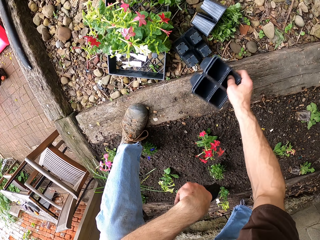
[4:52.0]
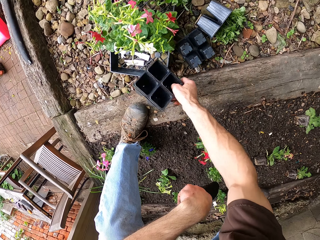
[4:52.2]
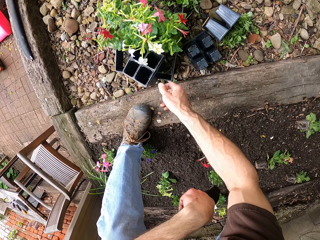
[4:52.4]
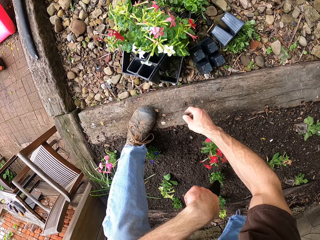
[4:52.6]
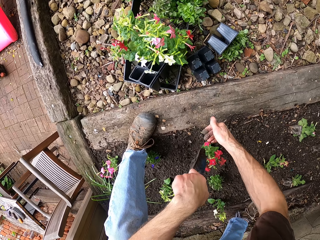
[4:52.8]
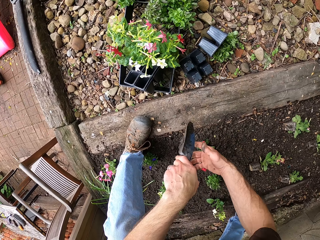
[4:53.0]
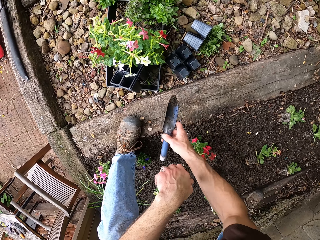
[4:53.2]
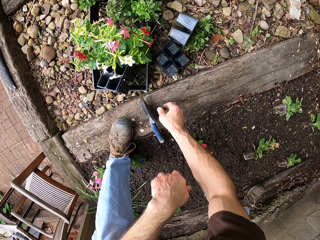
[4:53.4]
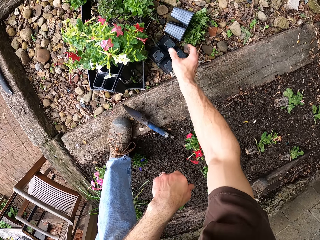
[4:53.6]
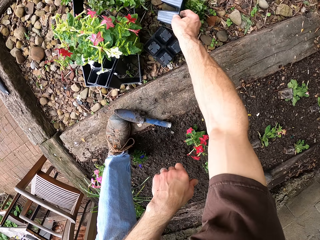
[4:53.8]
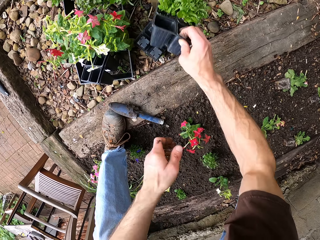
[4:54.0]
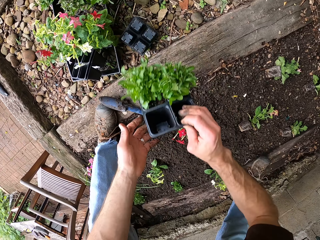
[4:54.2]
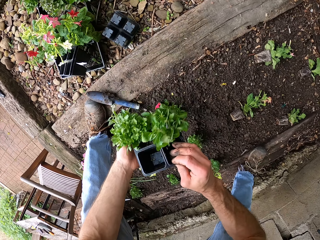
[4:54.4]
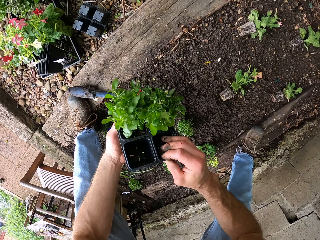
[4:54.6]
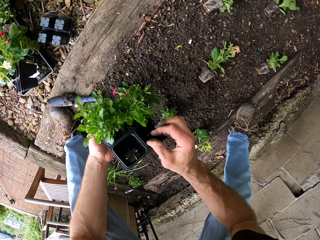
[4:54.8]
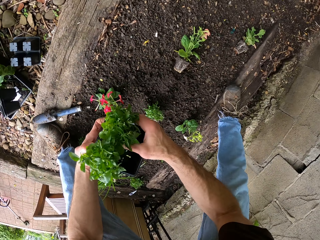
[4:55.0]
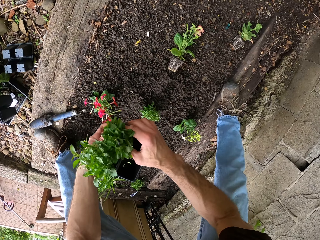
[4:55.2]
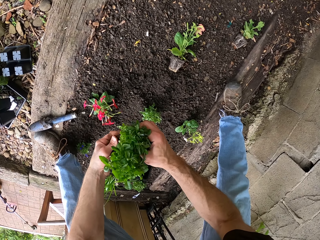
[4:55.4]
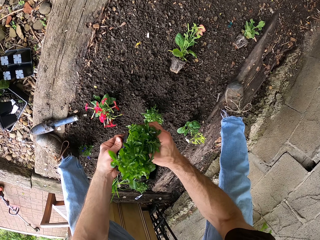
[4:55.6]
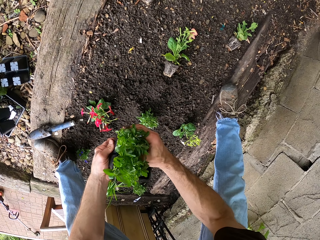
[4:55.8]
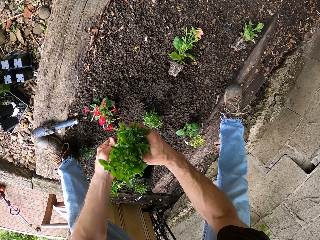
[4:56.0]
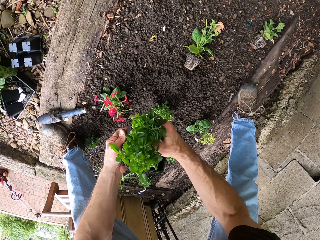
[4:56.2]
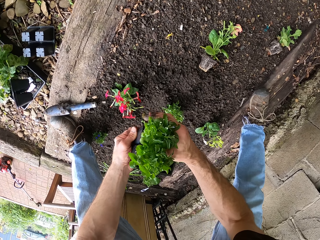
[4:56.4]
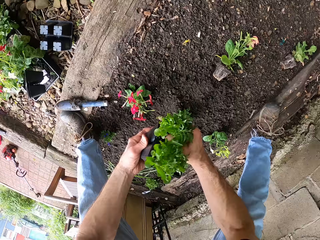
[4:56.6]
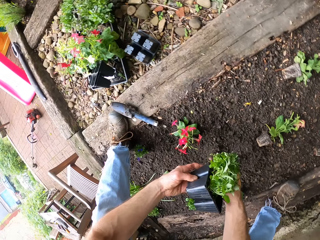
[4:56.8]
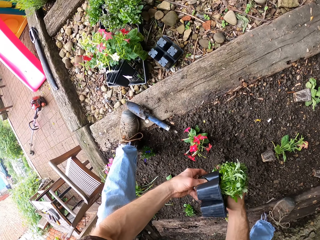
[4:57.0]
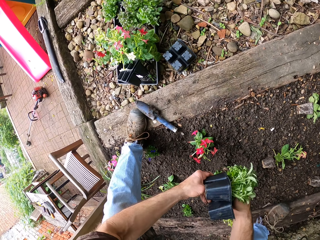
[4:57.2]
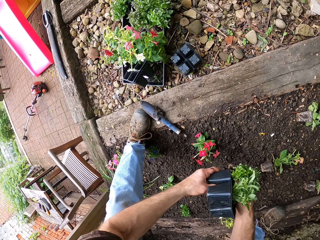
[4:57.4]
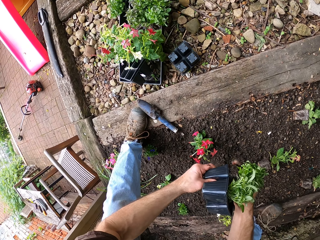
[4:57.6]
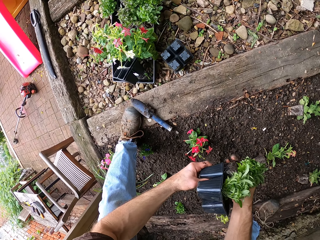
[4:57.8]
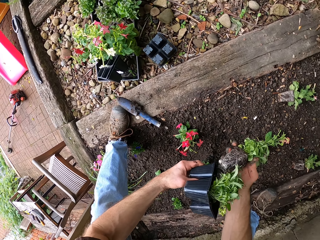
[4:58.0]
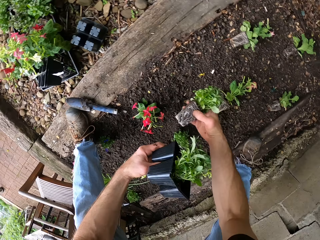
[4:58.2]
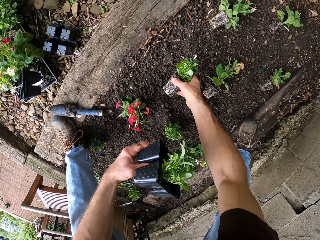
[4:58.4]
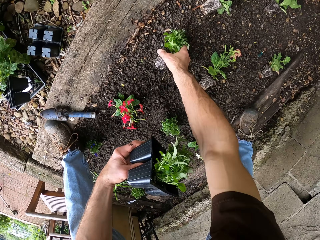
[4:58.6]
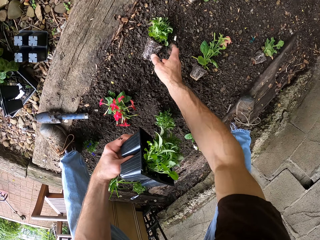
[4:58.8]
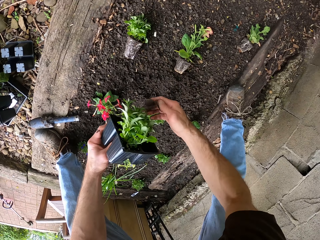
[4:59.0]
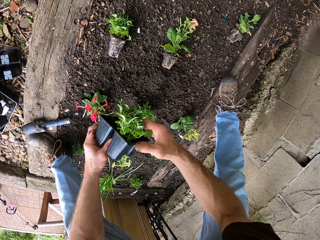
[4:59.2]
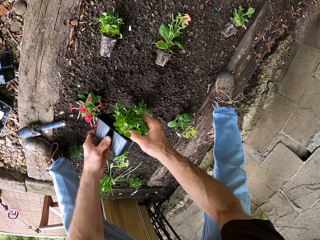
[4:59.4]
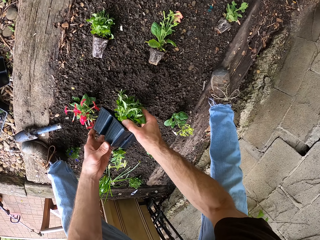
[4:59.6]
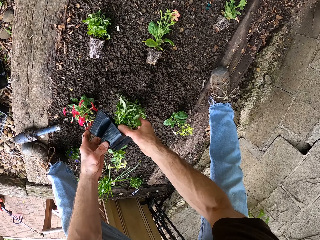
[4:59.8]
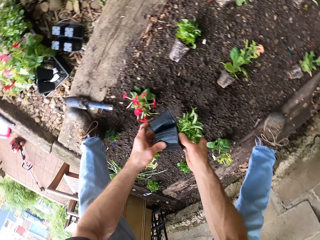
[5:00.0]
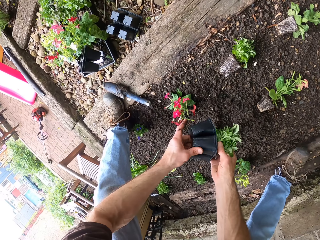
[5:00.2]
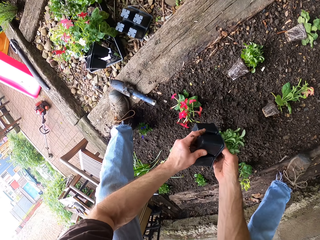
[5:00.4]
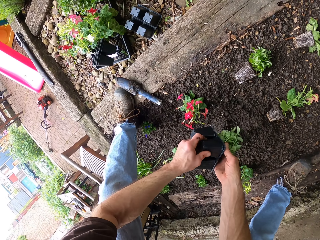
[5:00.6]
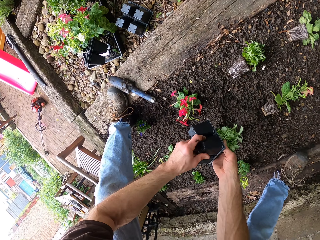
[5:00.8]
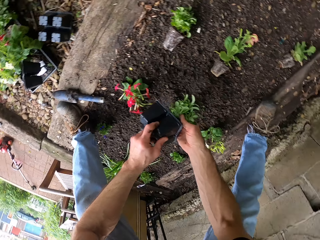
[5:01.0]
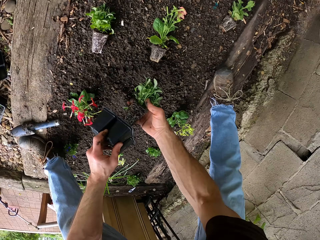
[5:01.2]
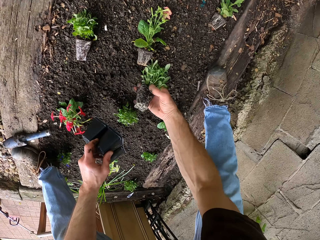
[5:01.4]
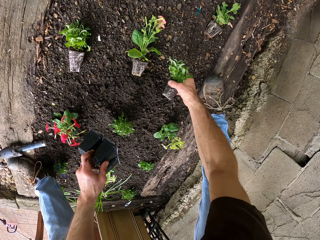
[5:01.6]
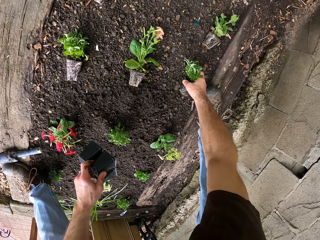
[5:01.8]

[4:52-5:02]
The camera wearer puts a seedling tray or bedding in another seedling tray. They pick the seedling trays and throw the seedling trays on the ground. They drop the trowel on the ground. They pick the third bedding from the ground. They remove the flower from the bedding. They drop the flower on the ground. They remove the second flower from the bedding.

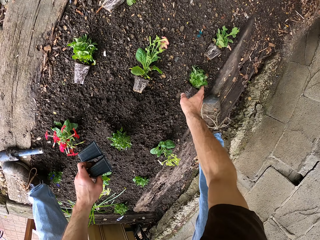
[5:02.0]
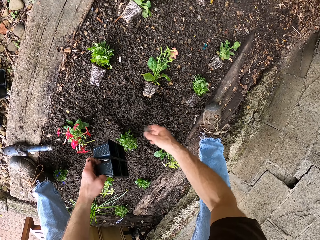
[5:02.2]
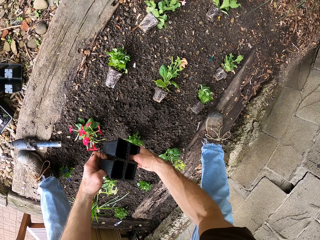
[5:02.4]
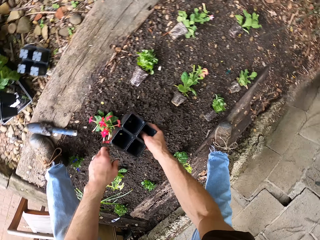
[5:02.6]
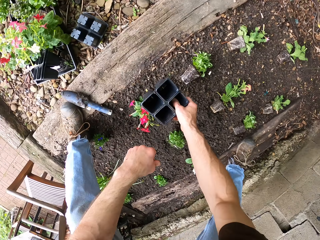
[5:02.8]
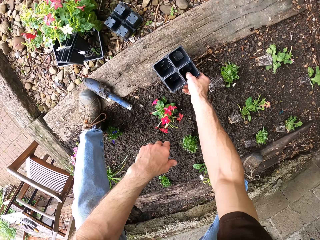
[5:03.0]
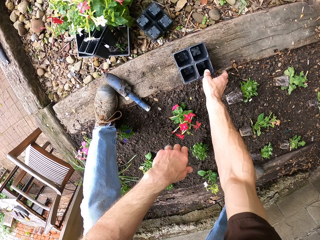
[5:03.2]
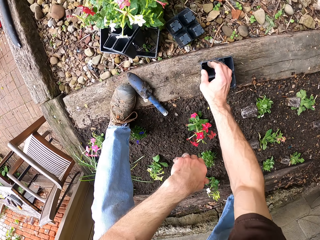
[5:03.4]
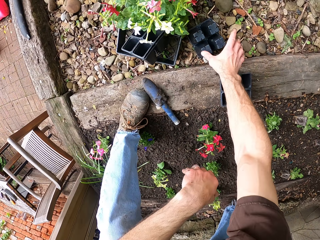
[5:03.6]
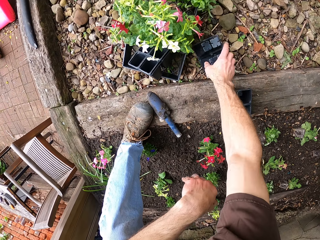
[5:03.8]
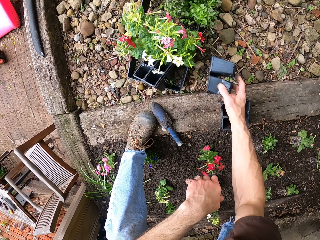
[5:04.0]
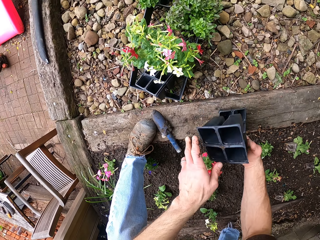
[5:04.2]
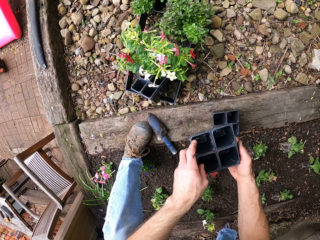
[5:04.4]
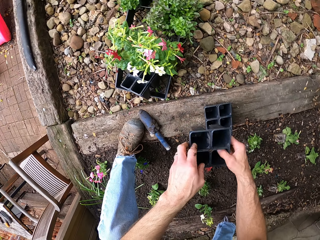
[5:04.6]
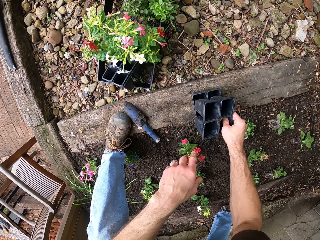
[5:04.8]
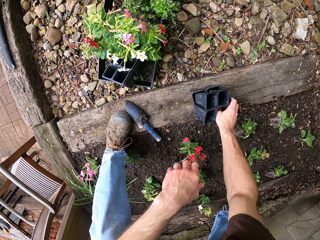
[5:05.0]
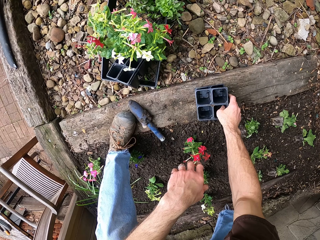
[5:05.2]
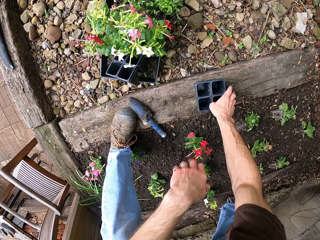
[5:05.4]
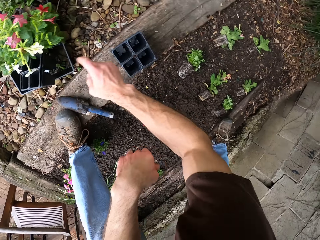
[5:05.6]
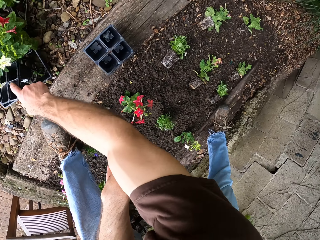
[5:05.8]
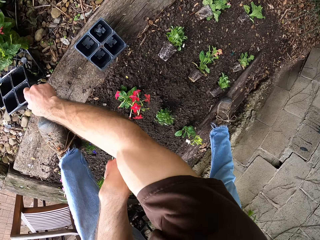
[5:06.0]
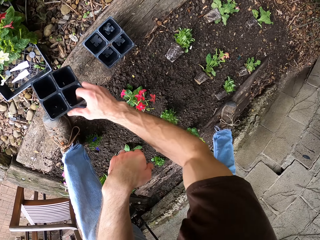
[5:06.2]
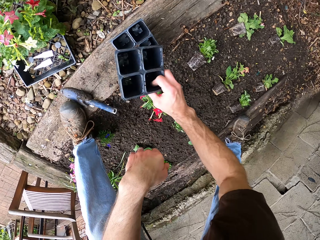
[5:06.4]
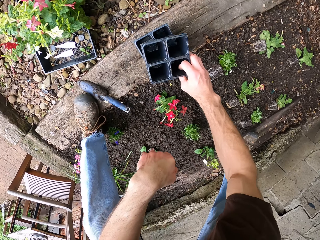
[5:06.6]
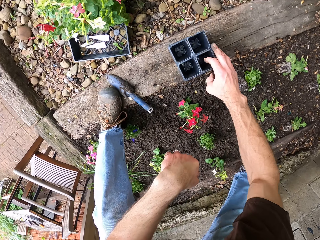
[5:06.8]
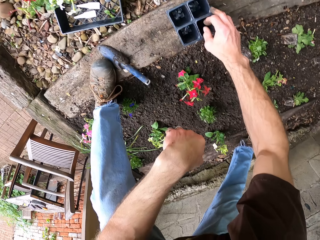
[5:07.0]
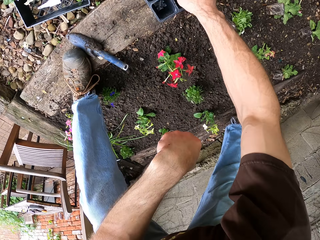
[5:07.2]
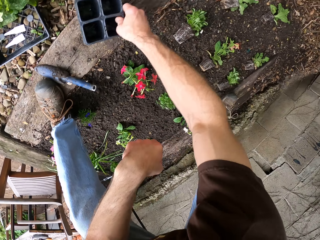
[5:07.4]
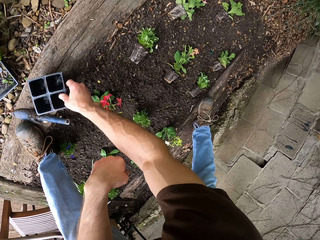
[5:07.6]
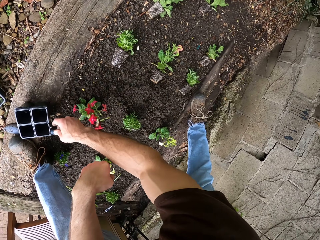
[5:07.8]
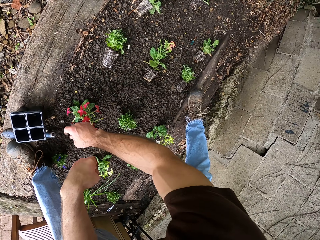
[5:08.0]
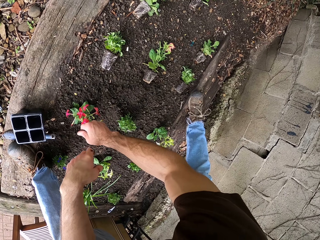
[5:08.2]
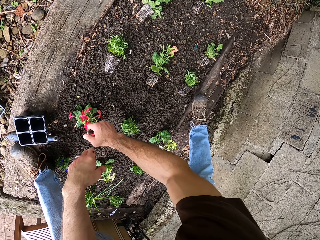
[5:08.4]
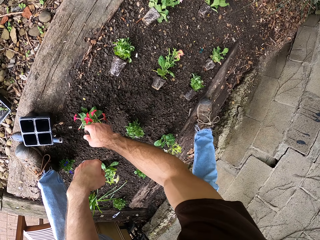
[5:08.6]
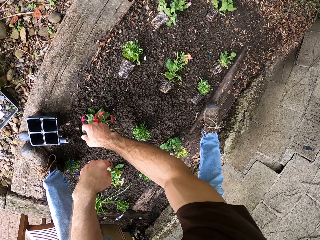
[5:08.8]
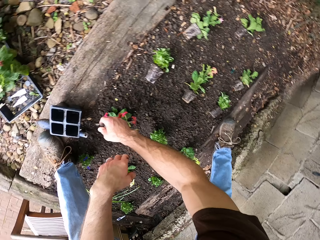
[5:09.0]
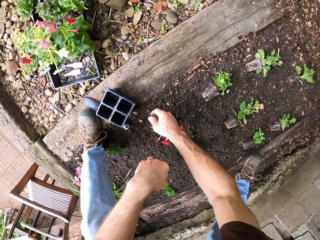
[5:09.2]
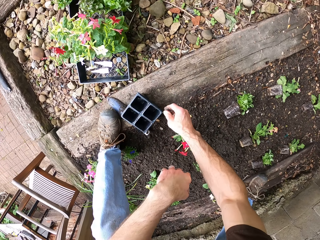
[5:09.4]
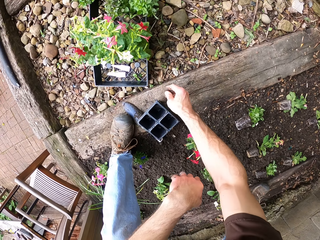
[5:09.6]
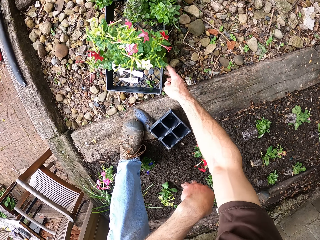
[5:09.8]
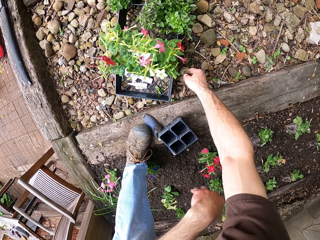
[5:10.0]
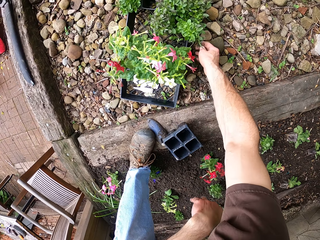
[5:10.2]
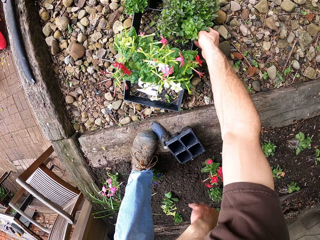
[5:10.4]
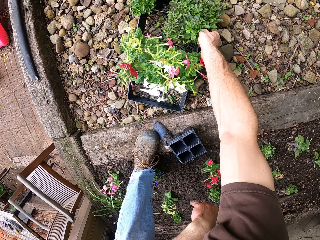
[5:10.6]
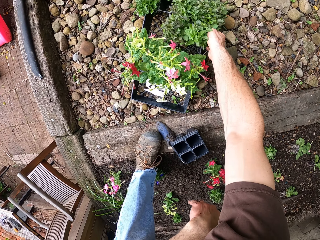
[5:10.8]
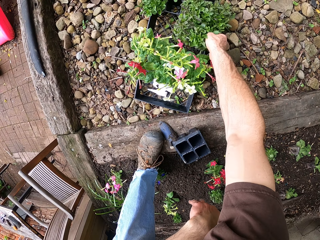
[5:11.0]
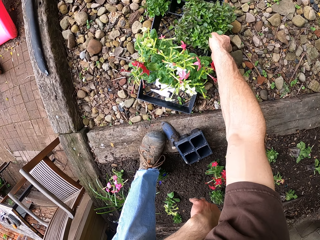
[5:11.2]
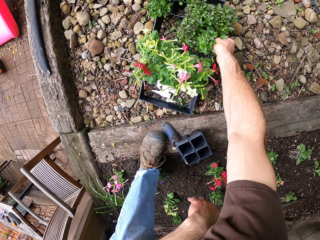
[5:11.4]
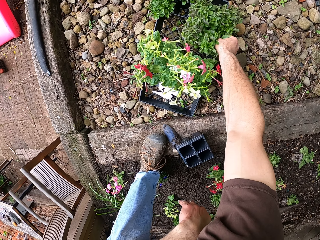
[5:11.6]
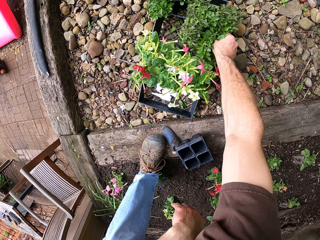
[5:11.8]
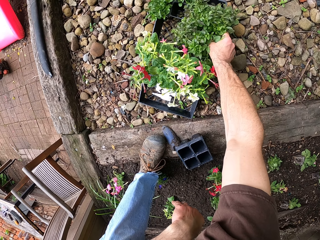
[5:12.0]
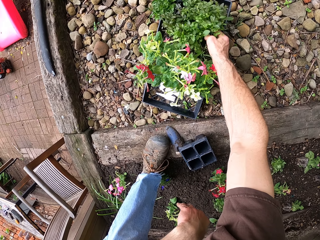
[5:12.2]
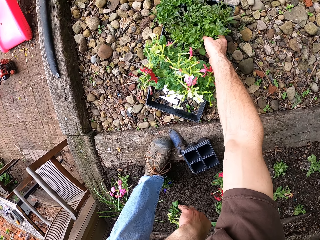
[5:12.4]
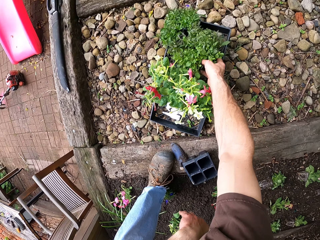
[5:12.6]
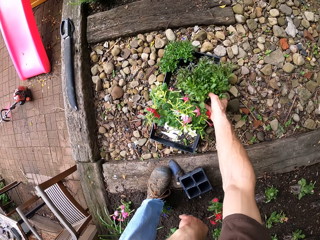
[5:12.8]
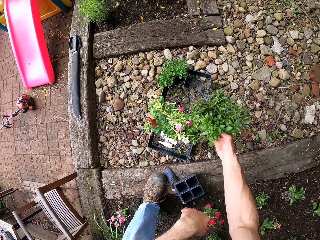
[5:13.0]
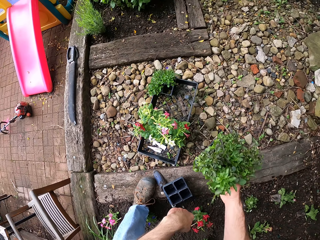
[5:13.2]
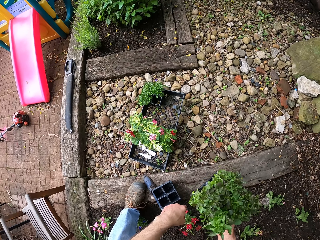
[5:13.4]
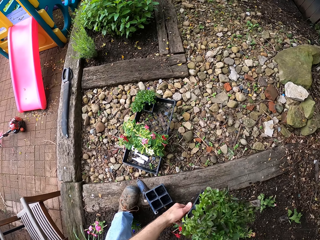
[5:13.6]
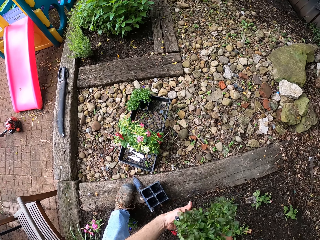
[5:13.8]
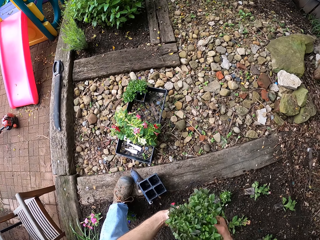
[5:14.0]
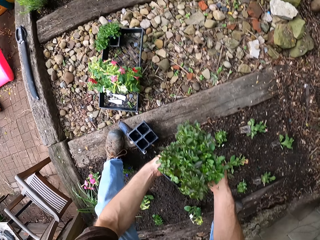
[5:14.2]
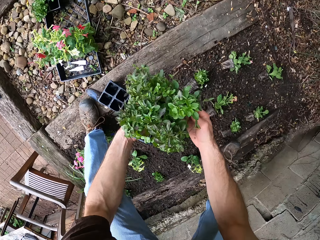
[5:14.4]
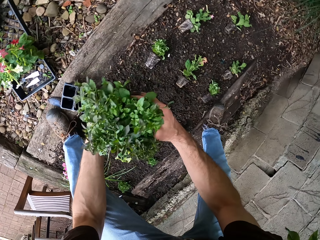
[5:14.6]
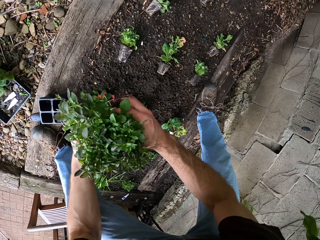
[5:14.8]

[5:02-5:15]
The camera wearer drops the flower on the ground. They drop the bedding on the ground. They collect the beddings from the ground. They put a seedling tray in another seedling tray. They pick a seedling tray. They put the seedling tray in another seedling tray. They move the seedling trays. They pick the bedding. They hit a tray. They pick plants in a seedling tray.
